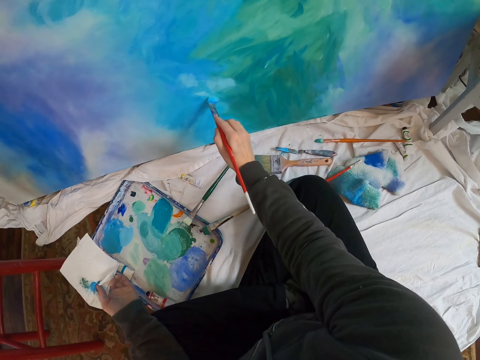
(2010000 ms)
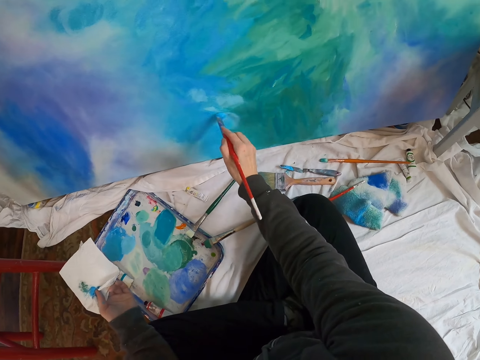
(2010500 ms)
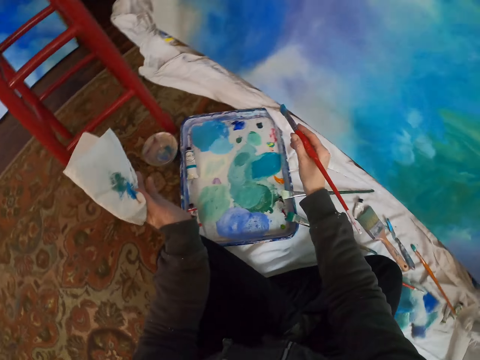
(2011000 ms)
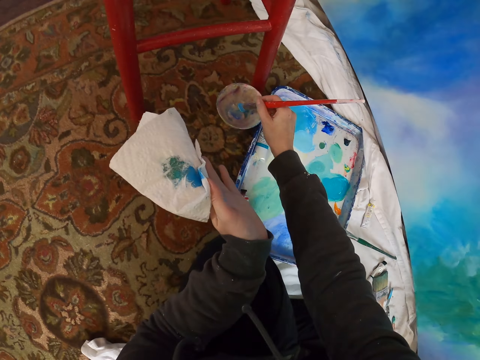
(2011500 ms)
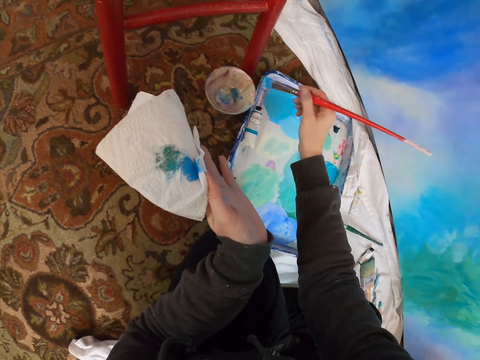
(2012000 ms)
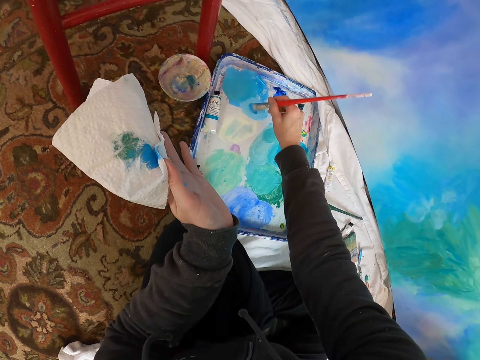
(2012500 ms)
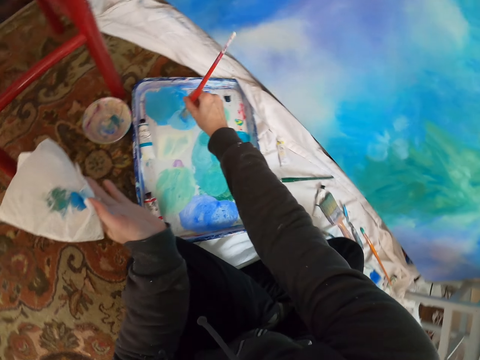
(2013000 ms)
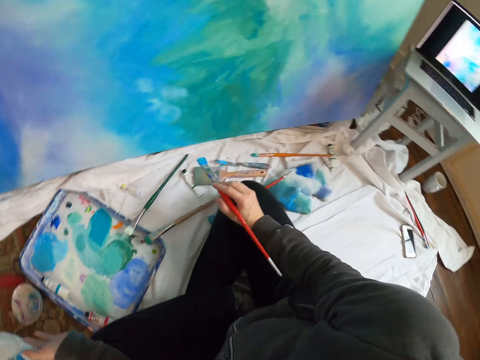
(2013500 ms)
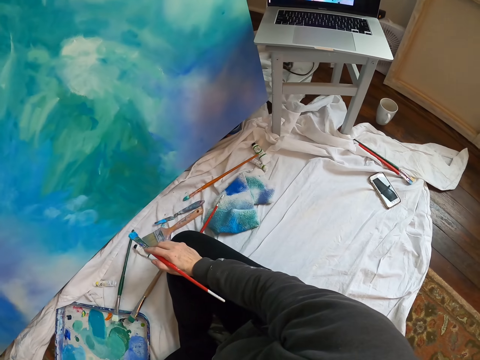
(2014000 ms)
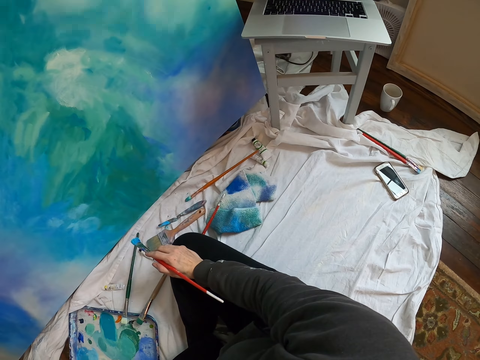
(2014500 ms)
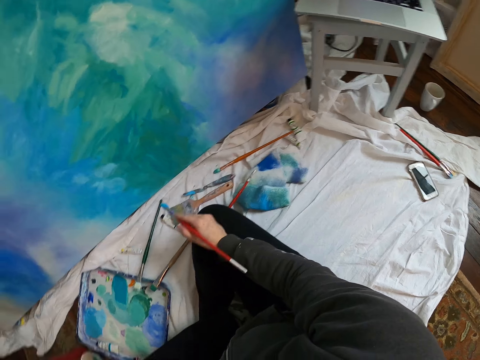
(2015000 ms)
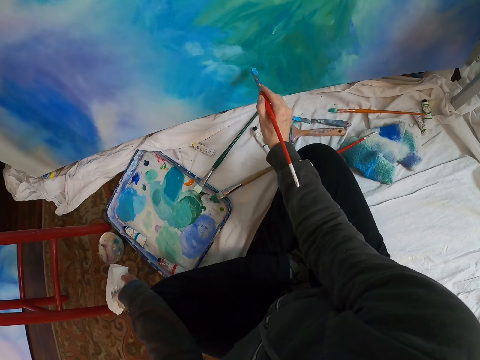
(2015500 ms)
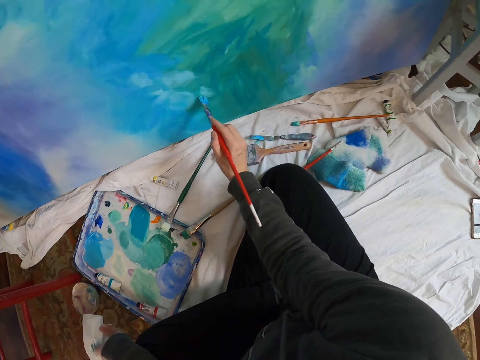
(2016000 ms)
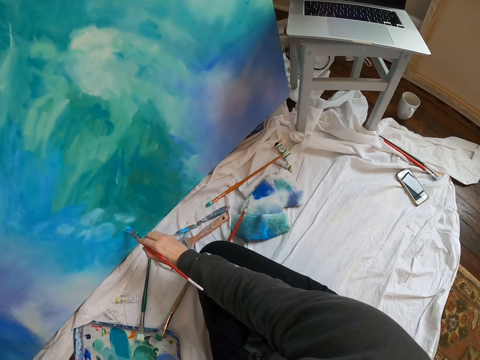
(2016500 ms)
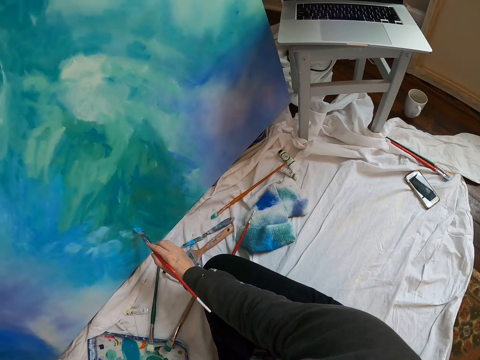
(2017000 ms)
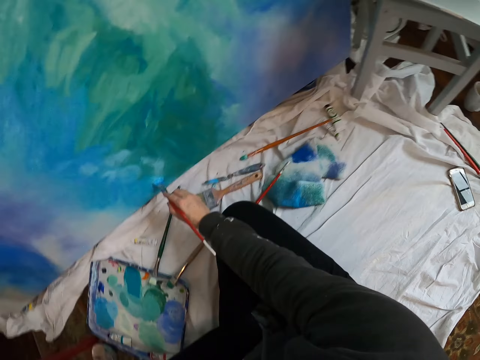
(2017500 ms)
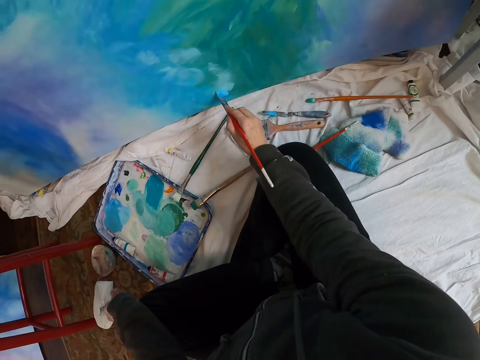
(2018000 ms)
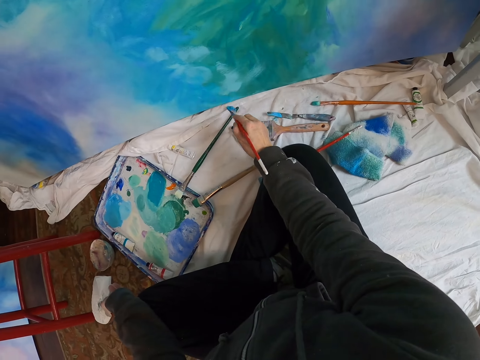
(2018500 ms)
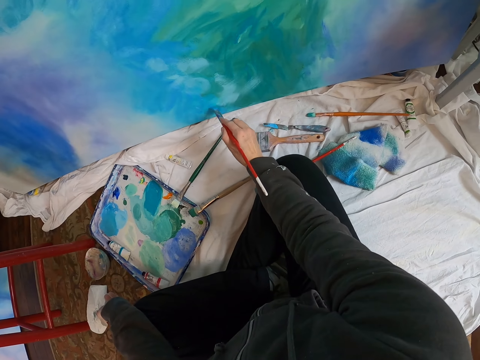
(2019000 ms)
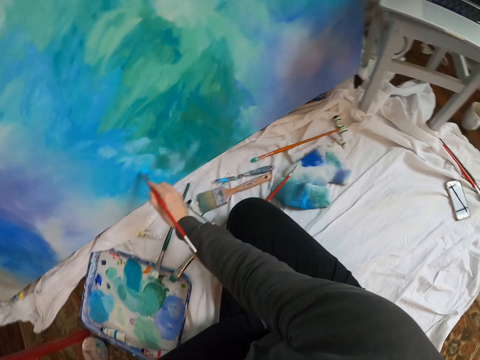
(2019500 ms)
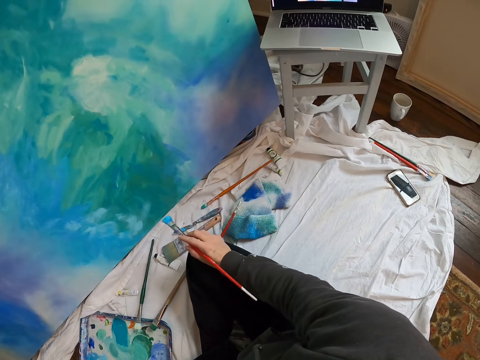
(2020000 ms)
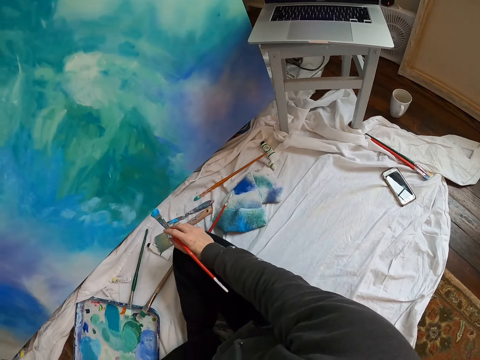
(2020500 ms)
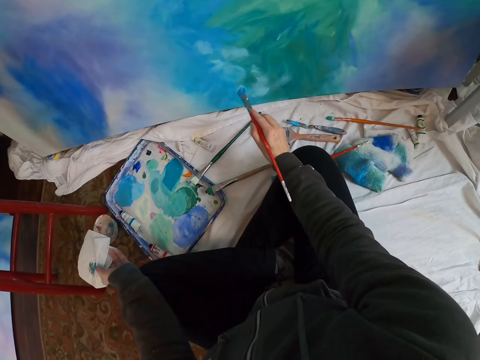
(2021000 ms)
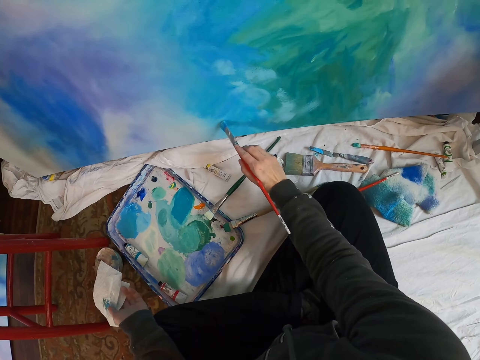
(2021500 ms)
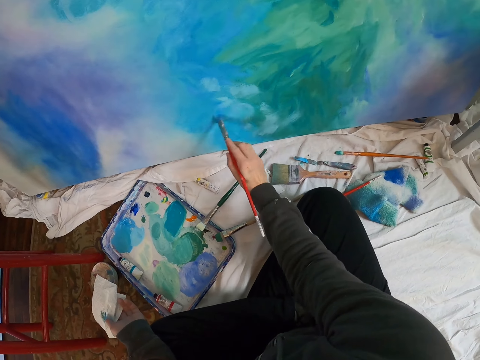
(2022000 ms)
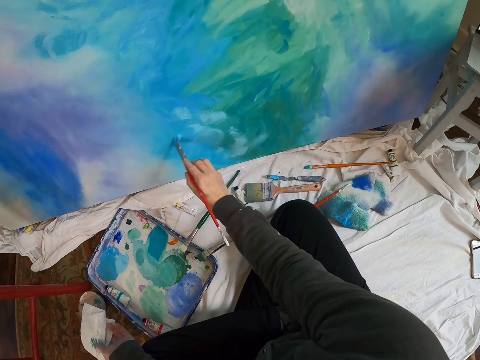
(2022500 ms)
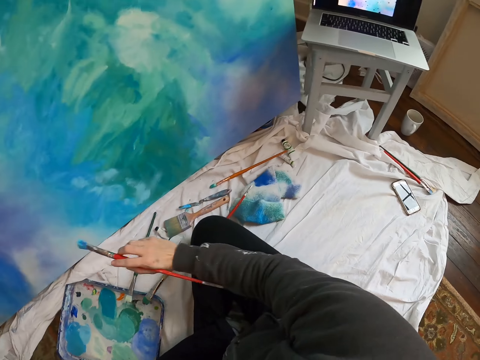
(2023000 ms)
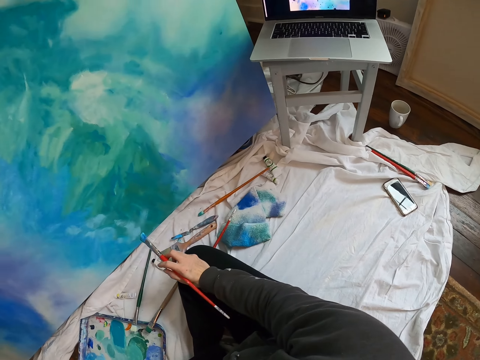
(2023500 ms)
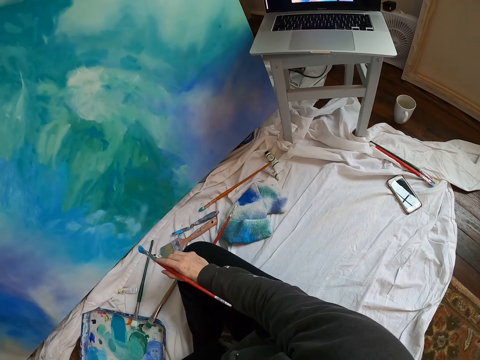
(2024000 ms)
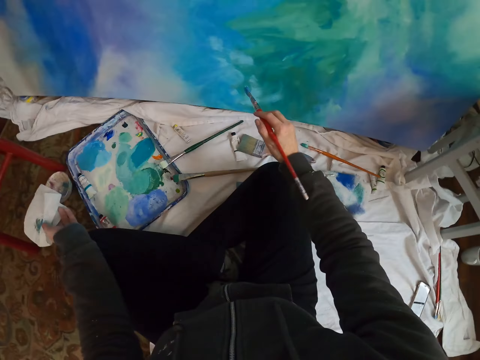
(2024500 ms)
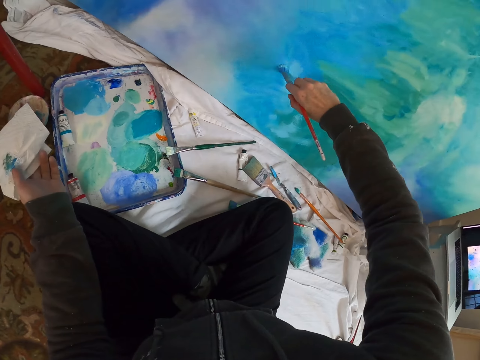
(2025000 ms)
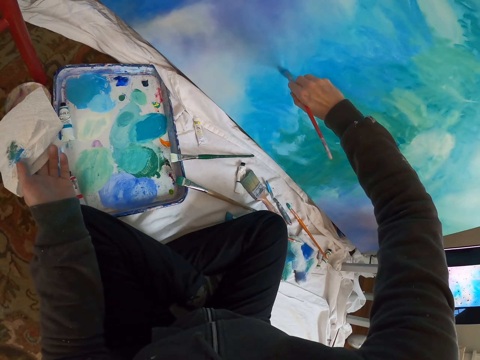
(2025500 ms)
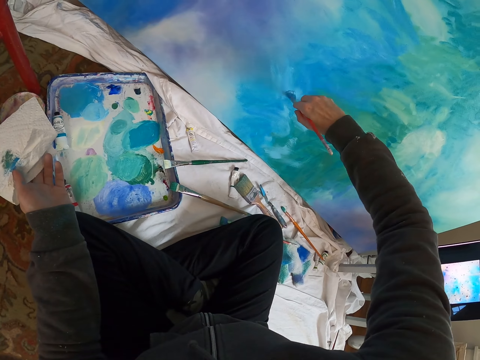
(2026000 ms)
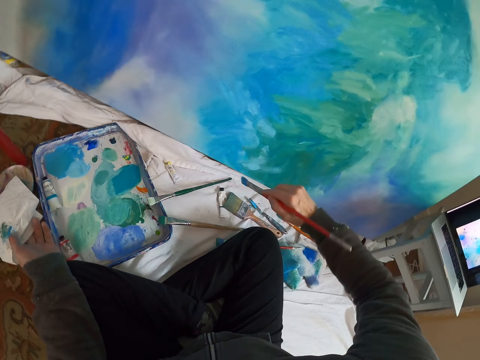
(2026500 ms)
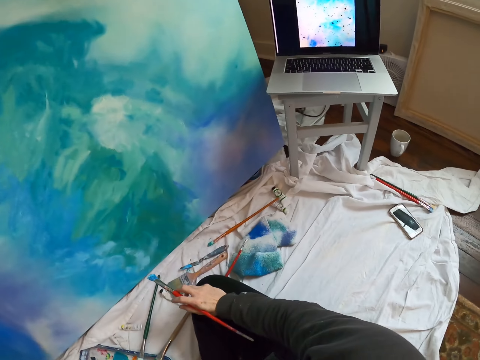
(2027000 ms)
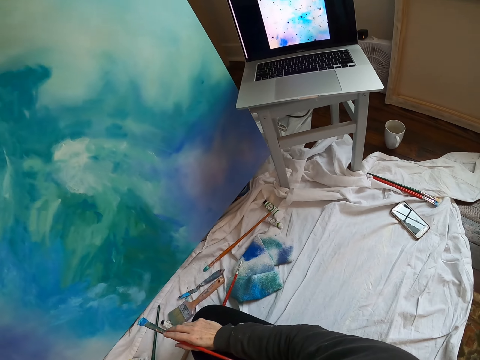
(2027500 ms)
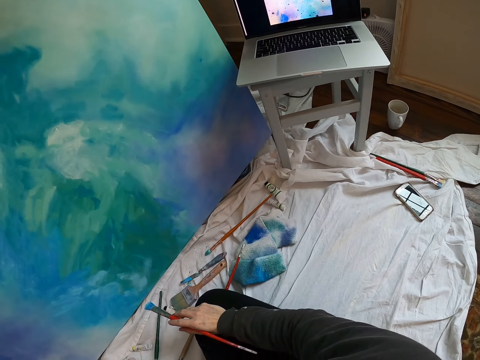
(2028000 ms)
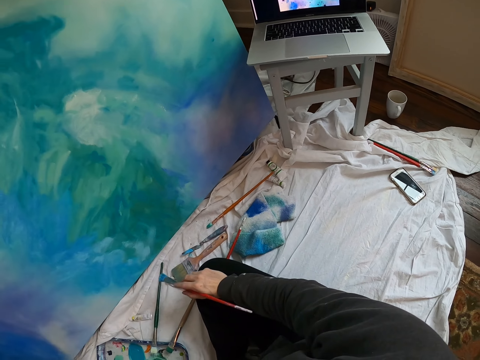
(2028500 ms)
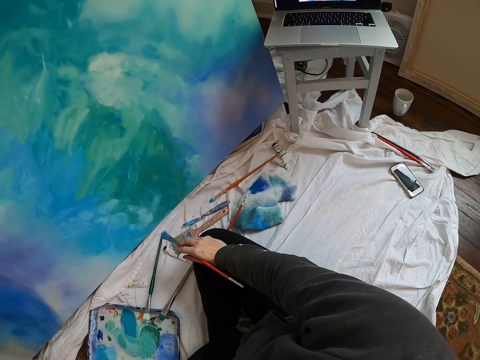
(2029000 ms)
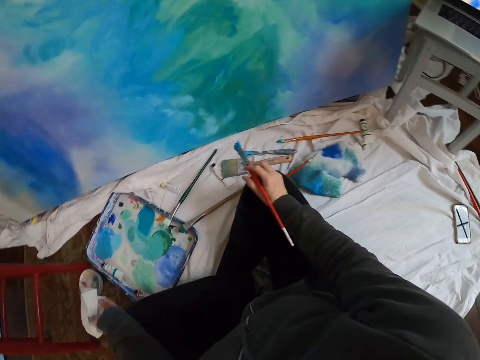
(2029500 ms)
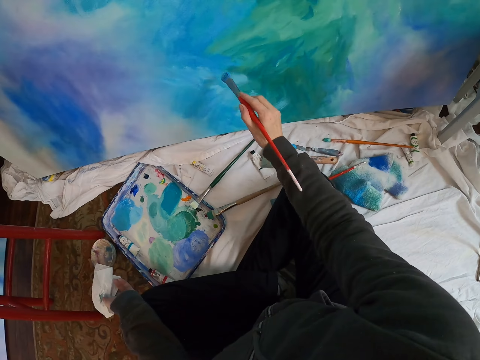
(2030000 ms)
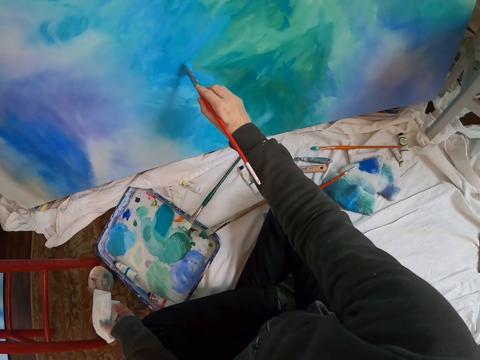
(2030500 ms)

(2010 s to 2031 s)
The camera wearer moves the paintbrush. They dip the paintbrush on the paint in a bowl. They rub the paintbrush on the paint in a paint tray. They move the right hand. They look at the laptop. They paint the board with the paintbrush. They lift the paintbrush. They look at the laptop. They paint the board with the paintbrush. They lift the paintbrush. They look at the laptop. They lift the paintbrush. They paint the board with the paintbrush. They look at the laptop. They lift the paintbrush. They paint the board with the paintbrush.

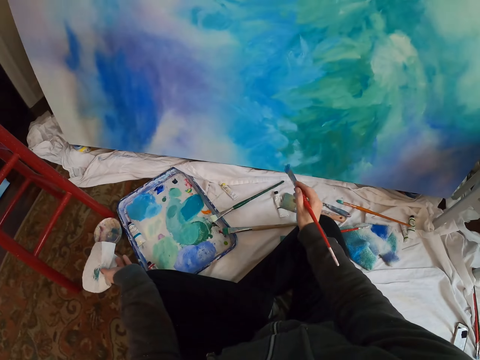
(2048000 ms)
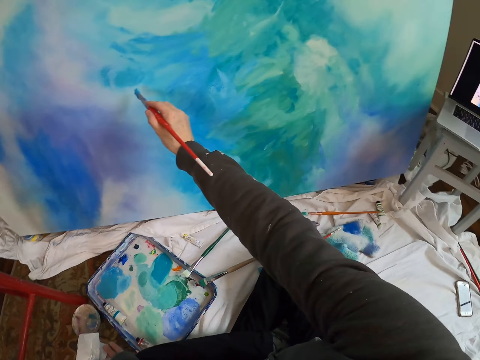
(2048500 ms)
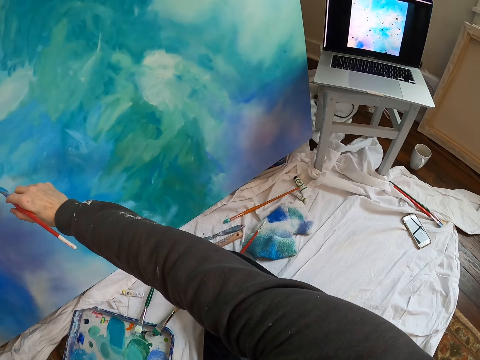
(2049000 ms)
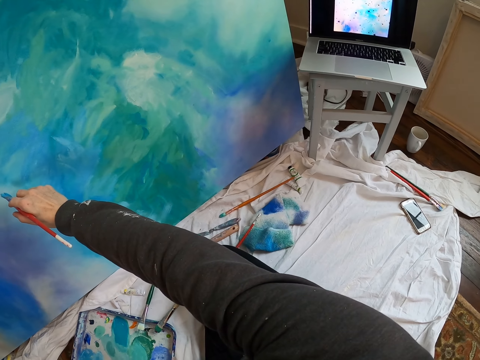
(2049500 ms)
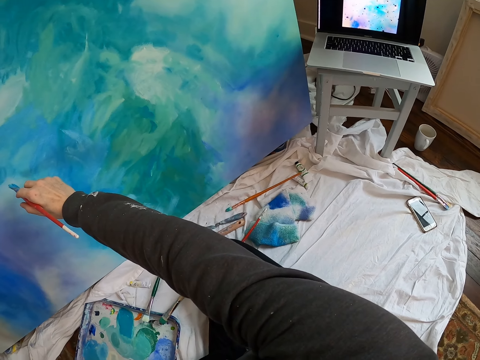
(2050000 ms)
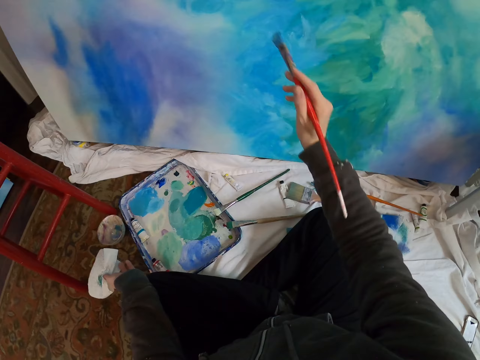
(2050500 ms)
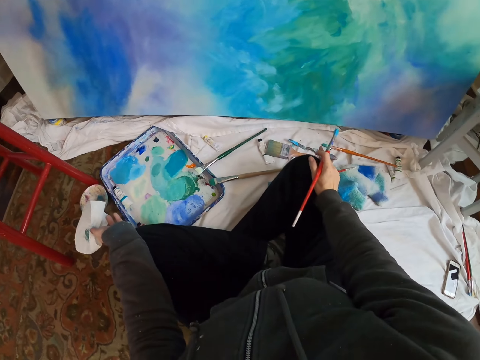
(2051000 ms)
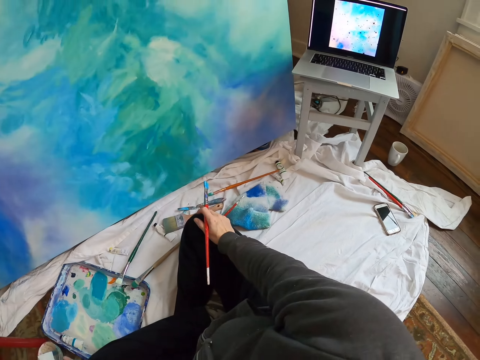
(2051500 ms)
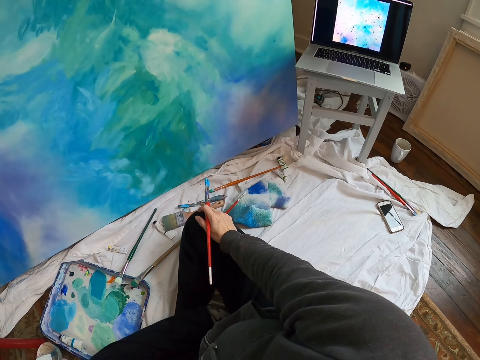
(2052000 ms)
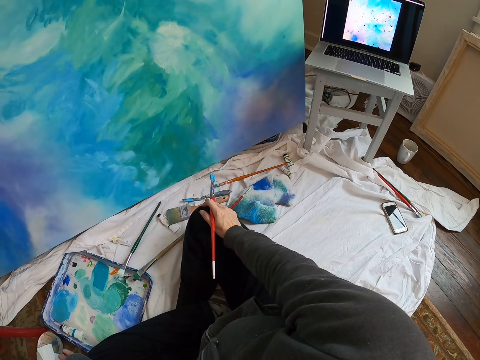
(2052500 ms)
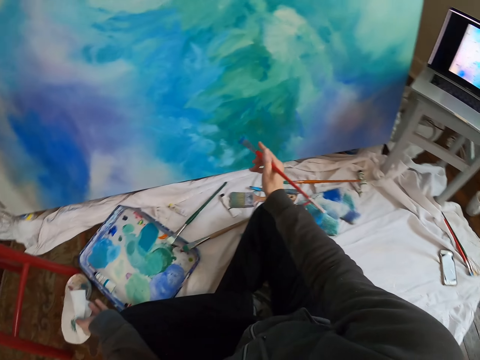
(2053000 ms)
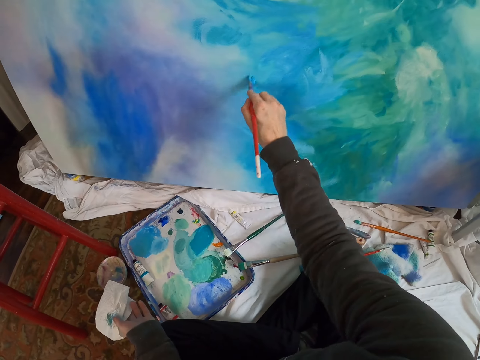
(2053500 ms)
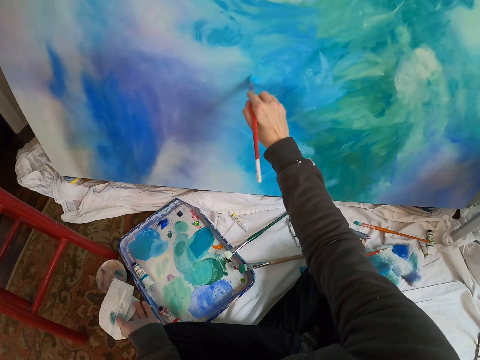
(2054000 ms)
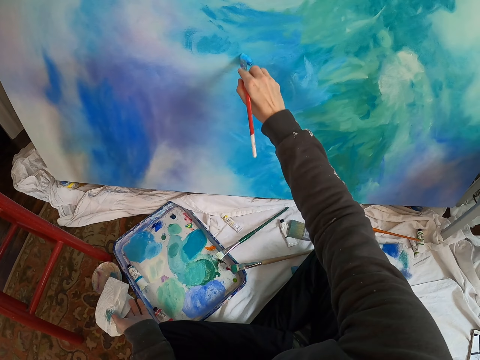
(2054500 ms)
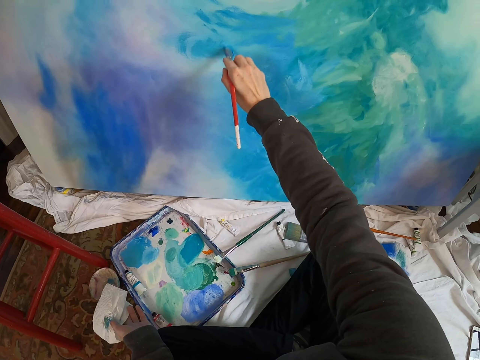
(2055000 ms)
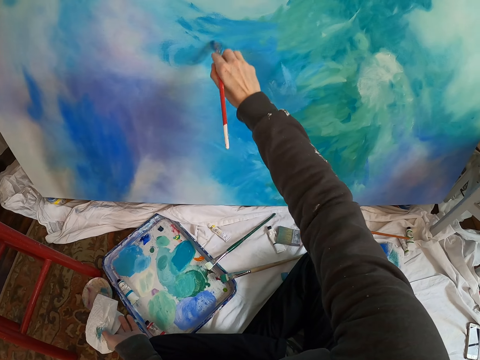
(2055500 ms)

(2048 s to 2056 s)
The camera wearer lifts the paintbrush. They look at the laptop. They move the paintbrush. They look at the laptop. They lift the paintbrush. They paint the board with the paintbrush.
